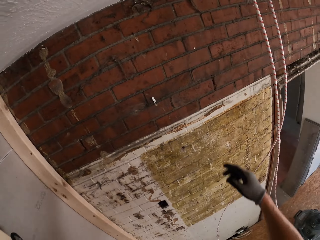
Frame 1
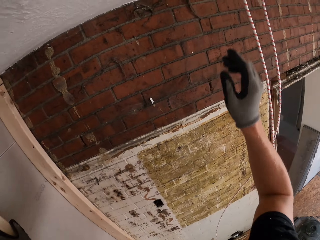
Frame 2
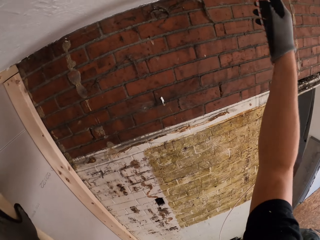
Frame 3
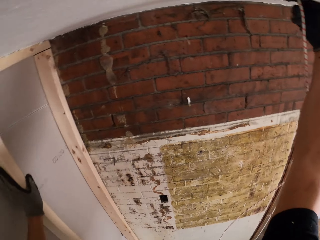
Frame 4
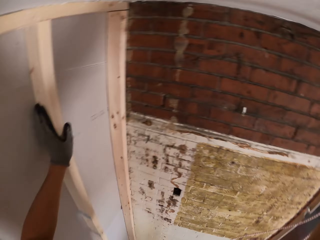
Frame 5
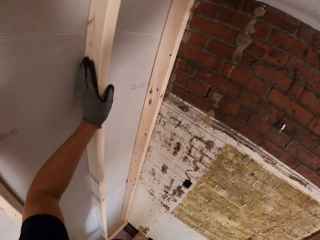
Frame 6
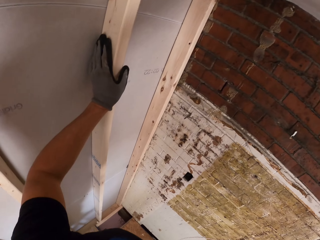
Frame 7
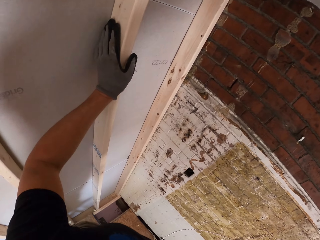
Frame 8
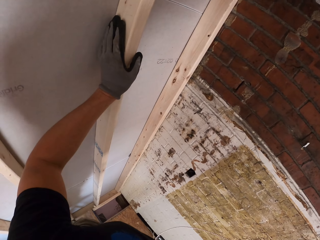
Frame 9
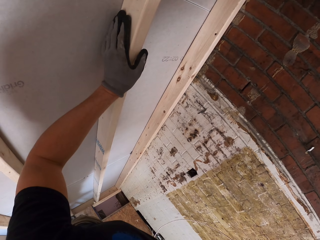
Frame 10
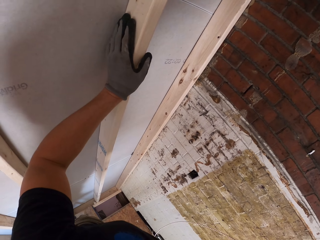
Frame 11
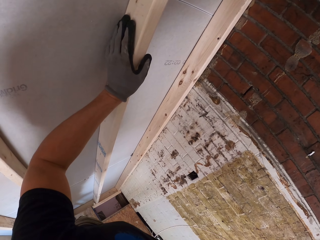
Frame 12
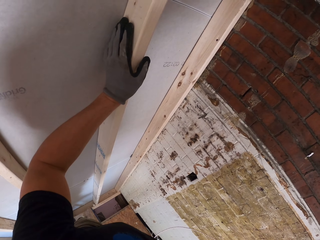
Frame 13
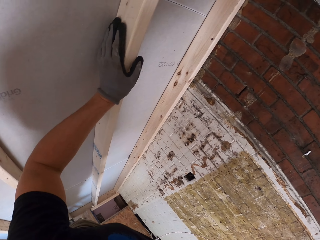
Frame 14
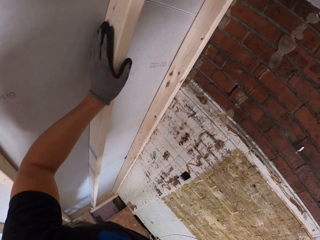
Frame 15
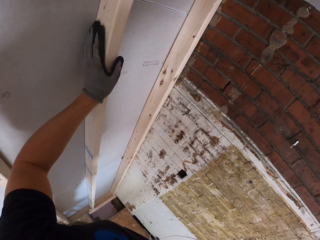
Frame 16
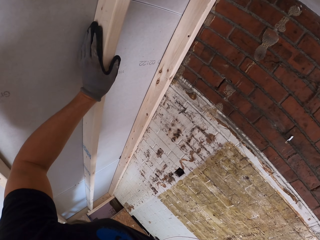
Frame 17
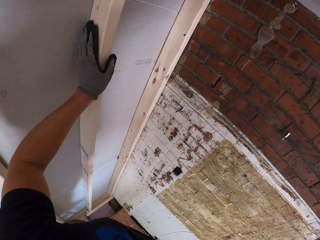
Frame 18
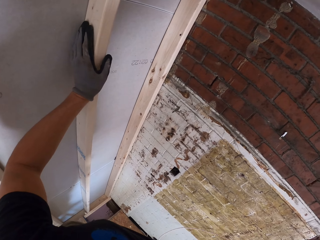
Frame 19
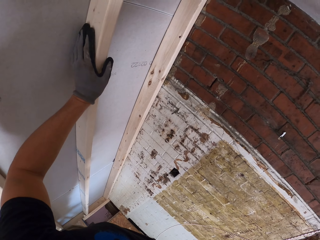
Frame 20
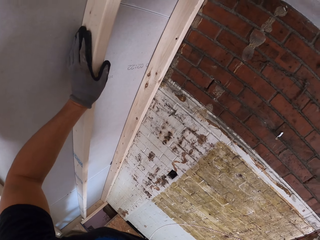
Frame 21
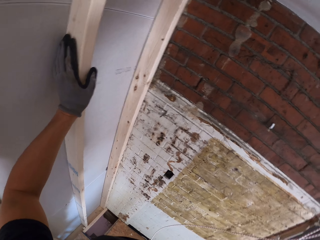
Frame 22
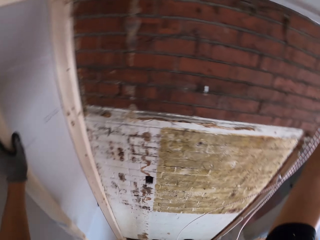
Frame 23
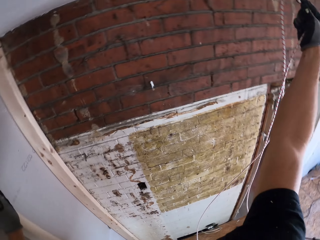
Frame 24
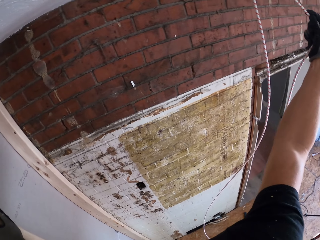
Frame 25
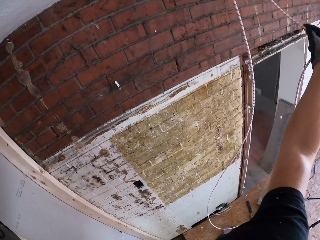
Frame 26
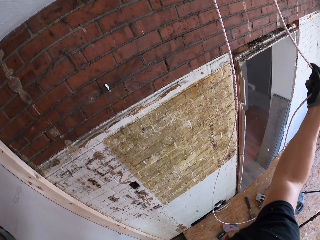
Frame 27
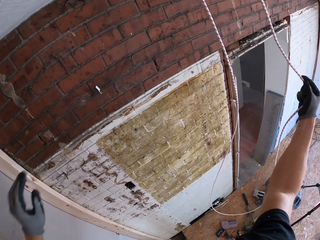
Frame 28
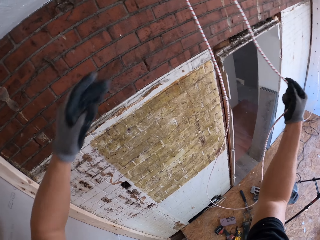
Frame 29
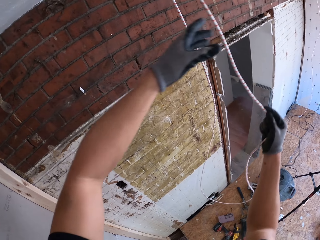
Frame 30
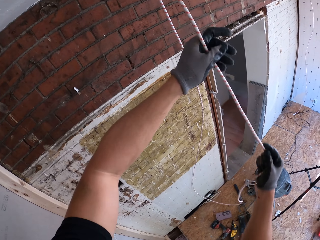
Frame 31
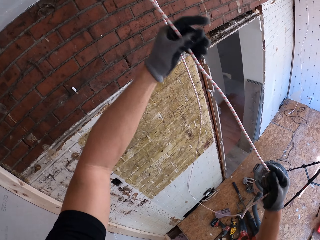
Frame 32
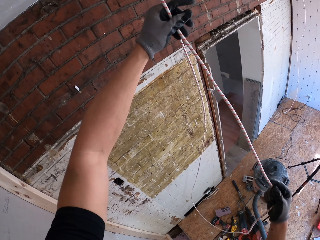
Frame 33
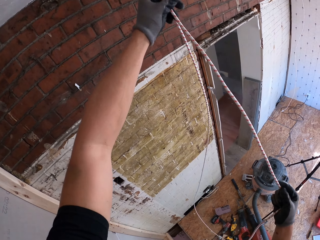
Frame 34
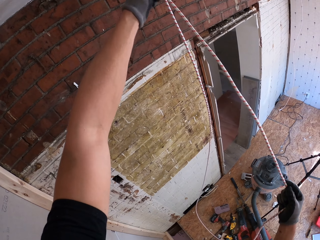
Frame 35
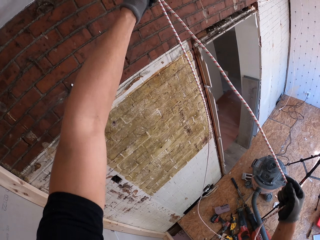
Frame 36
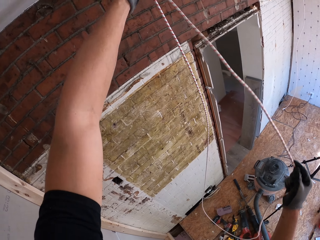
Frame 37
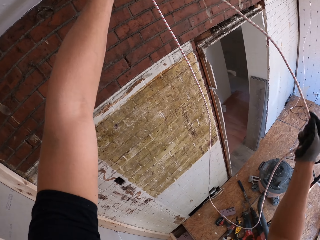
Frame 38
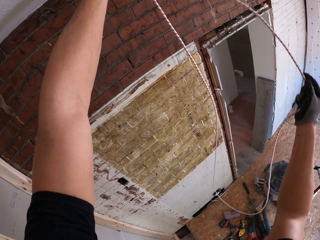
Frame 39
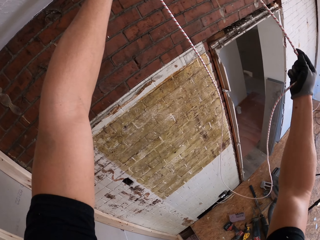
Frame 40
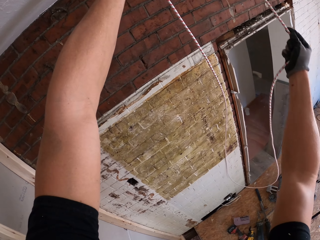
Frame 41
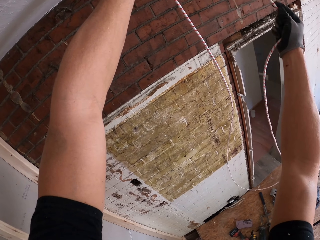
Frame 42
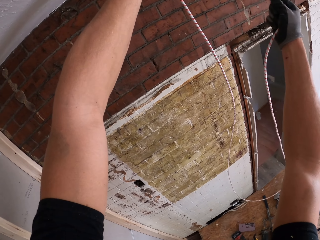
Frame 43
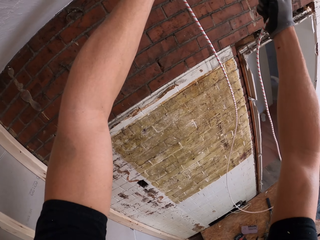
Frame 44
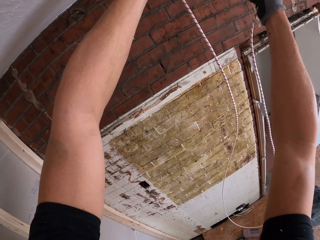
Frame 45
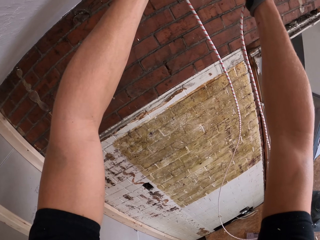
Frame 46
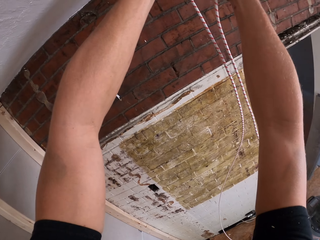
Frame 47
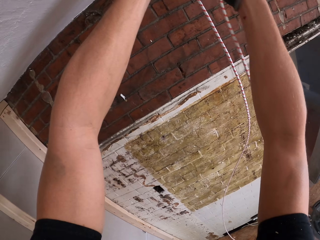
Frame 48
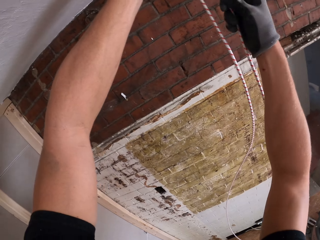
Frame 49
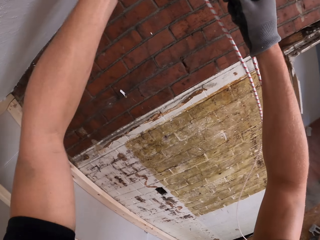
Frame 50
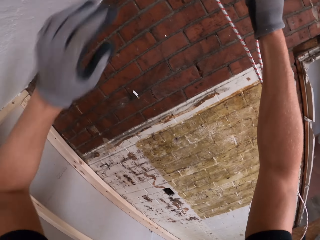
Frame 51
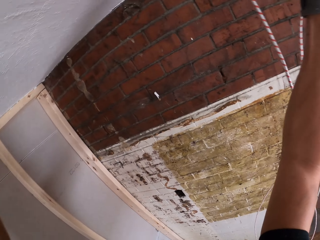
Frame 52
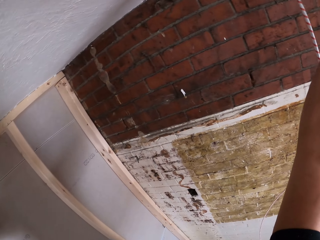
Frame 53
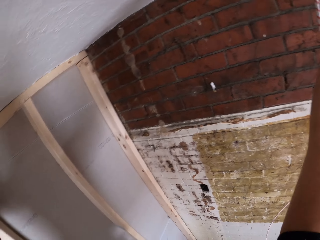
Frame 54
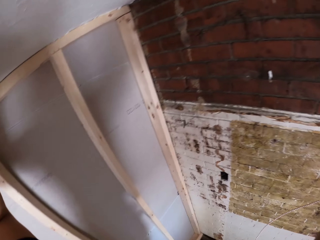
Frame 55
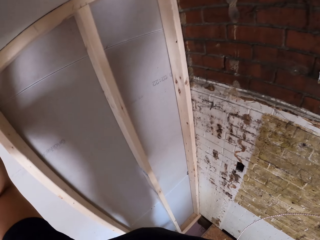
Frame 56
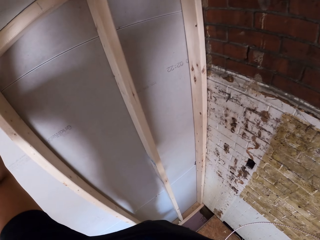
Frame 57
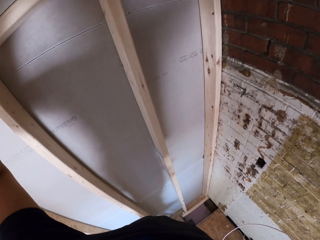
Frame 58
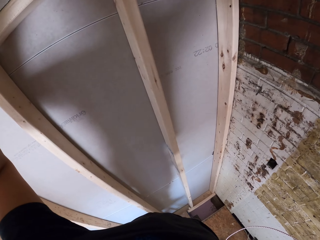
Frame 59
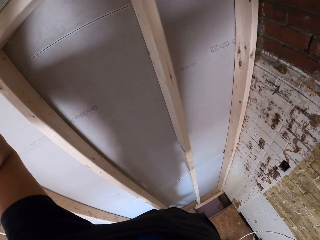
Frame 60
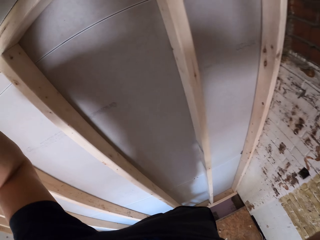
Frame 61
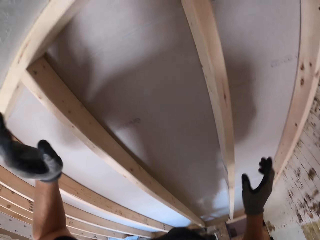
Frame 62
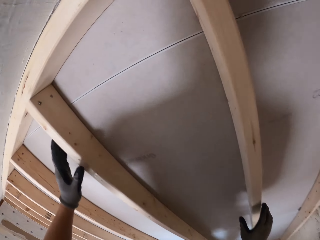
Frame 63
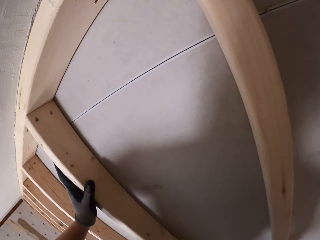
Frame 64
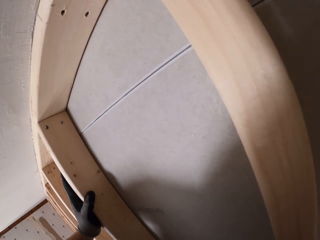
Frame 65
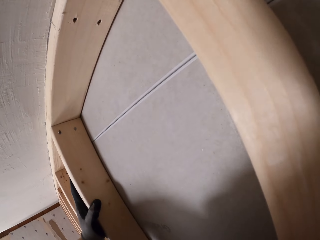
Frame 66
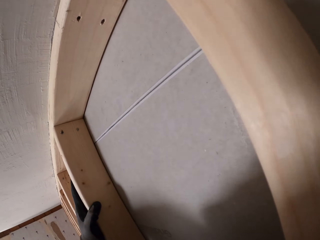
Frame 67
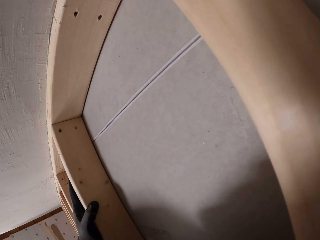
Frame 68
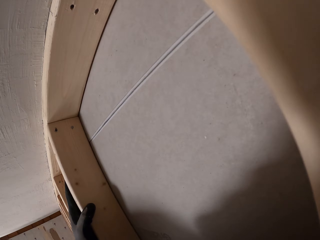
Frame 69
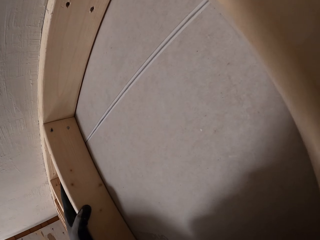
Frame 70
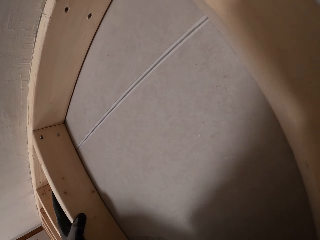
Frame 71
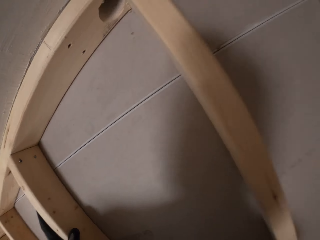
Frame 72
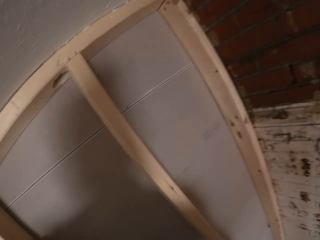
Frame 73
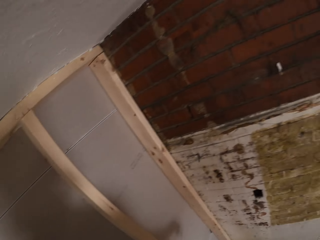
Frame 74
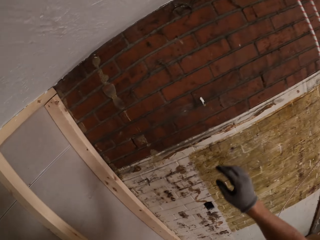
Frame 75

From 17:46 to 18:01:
The camera wearer holds the cable with the right hand. He looks at the wall. He picks up the cable with his right hand. He holds the cable with both hands. He lifts the cable with both hands. He moves the left hand. He stands on the floor. He places both hands on the wall.

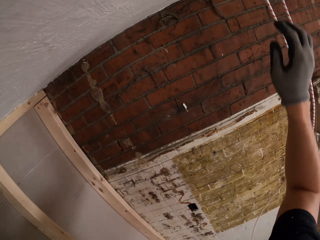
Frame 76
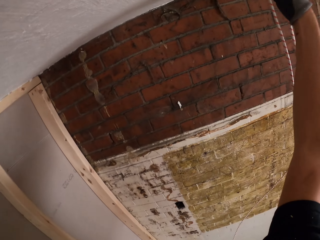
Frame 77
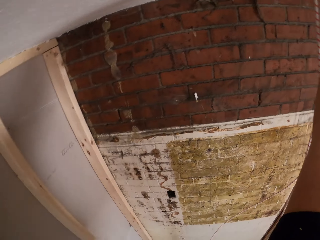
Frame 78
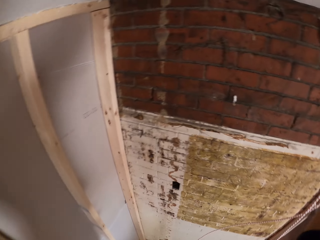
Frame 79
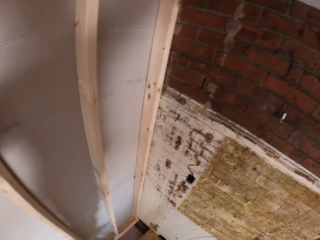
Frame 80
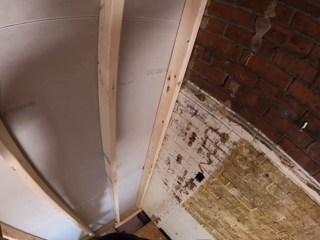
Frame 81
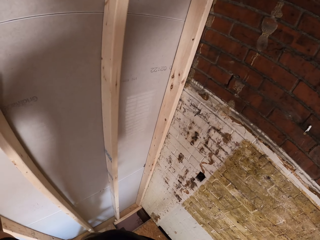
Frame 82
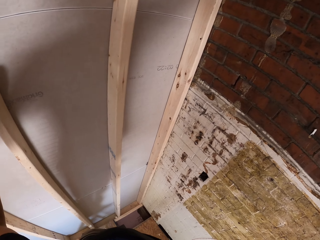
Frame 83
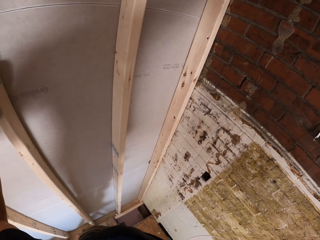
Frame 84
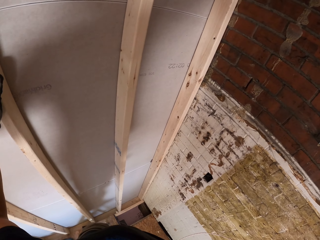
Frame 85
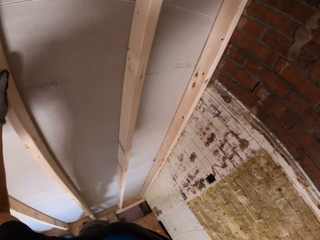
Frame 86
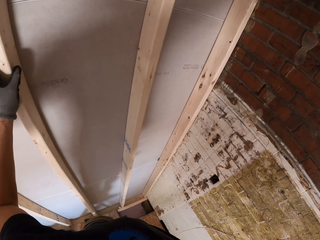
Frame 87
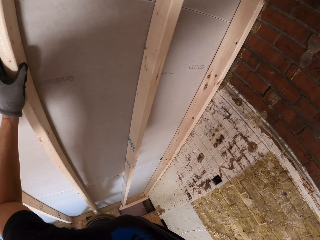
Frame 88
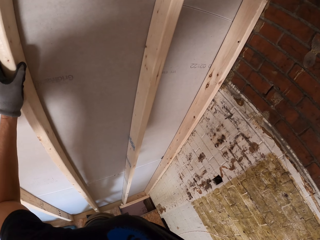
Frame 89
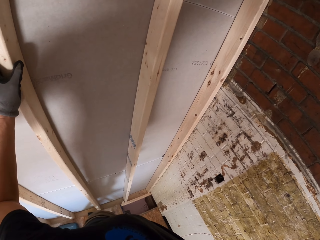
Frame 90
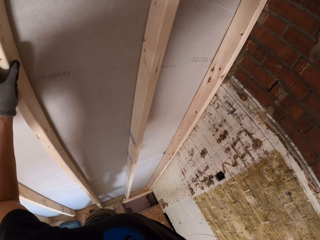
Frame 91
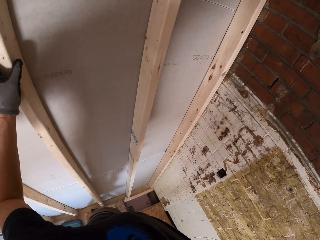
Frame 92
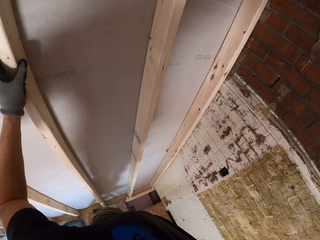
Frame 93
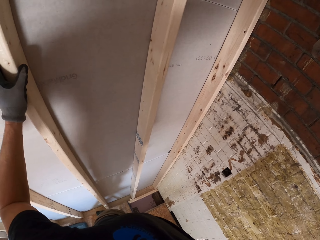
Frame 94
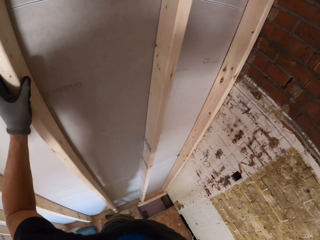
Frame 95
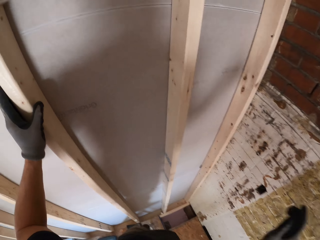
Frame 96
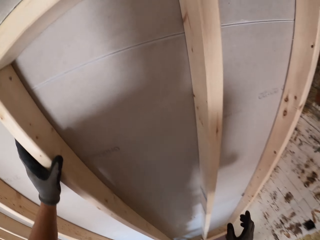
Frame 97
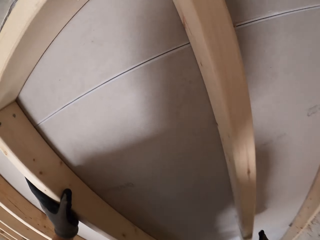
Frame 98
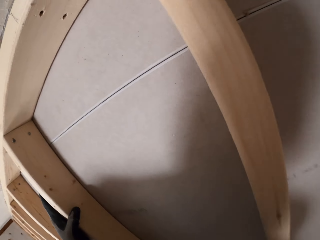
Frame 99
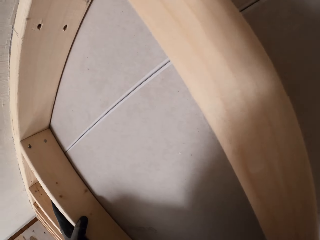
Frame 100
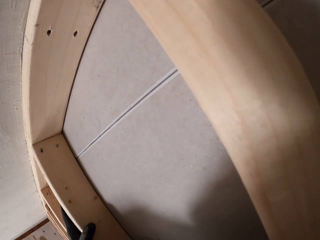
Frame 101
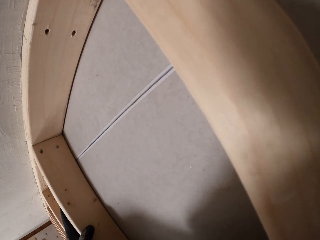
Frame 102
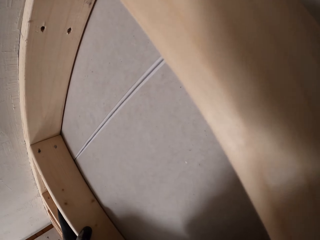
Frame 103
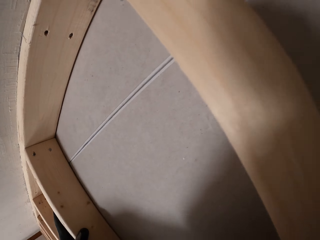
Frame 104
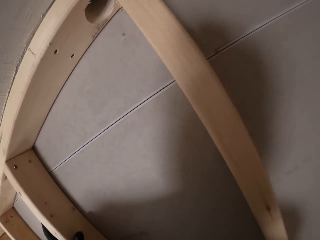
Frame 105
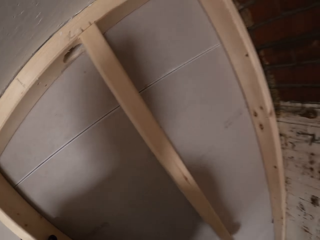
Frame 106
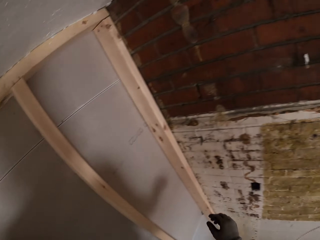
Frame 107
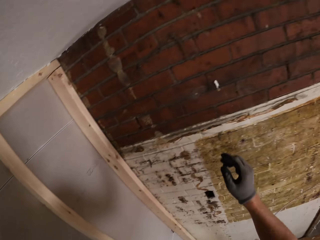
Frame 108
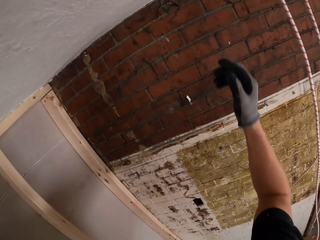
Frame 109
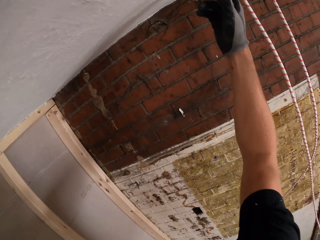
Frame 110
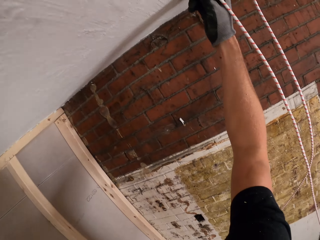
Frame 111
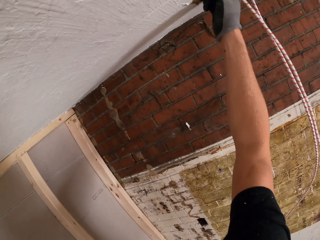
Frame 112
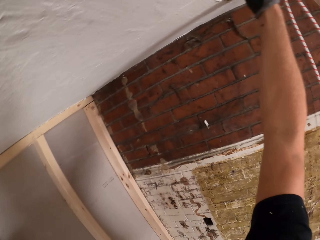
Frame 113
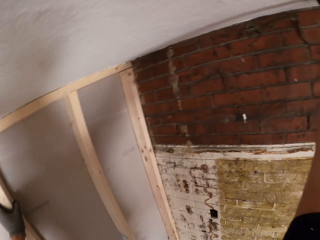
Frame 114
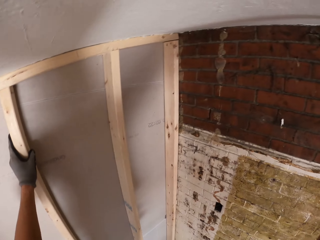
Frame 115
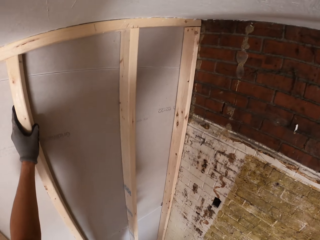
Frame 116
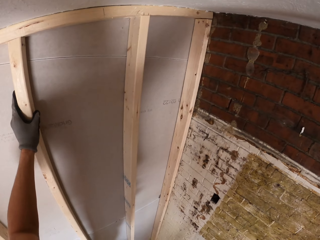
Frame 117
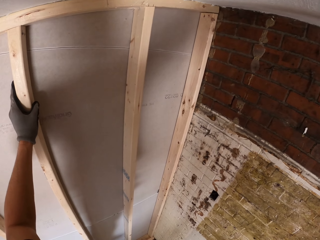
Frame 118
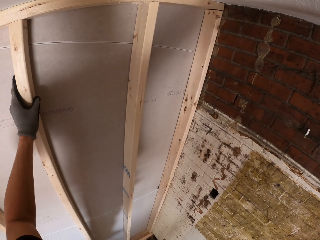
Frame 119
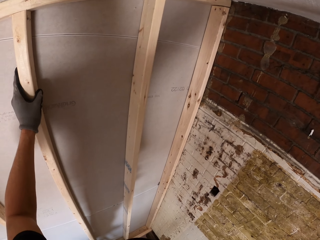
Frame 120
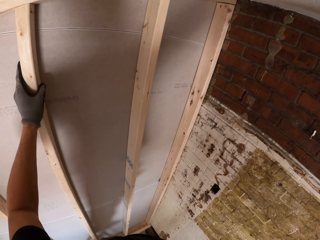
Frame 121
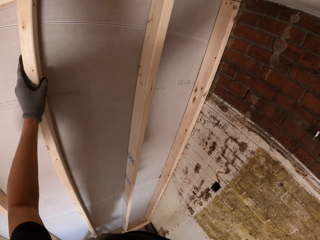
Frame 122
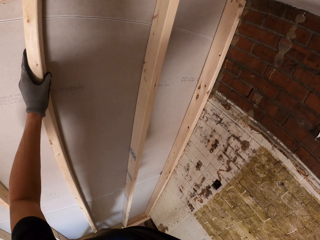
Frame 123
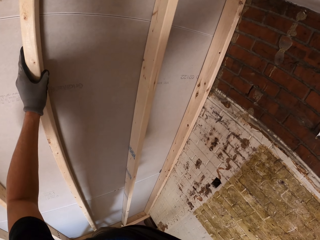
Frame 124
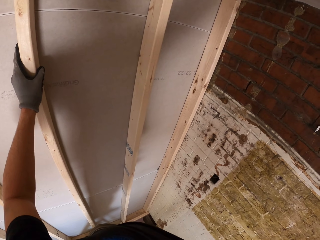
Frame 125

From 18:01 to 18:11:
The camera wearer lifts the right hand. He holds the cable with his hands. He stands on the floor. He places the left hand on the wall. He places both hands on the wall. He holds the cable with his right hand. He lifts the right hand.
